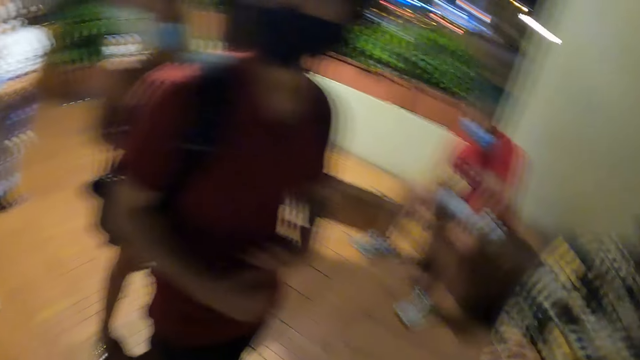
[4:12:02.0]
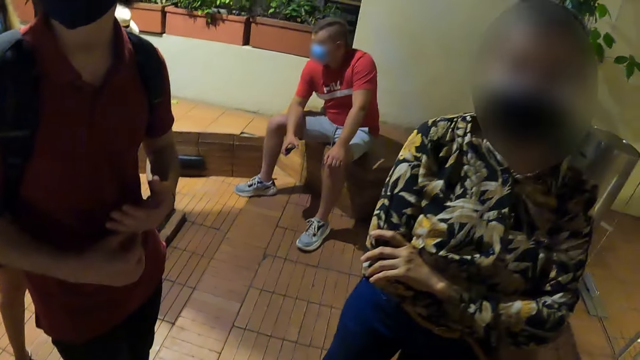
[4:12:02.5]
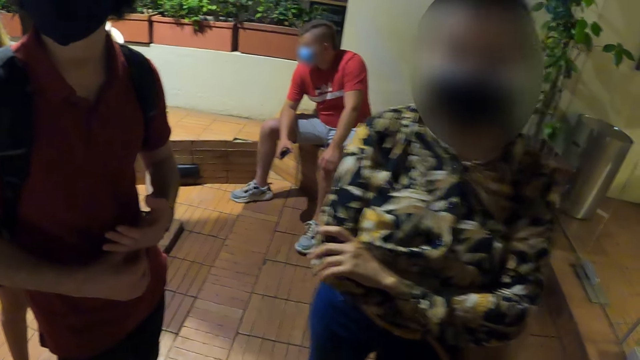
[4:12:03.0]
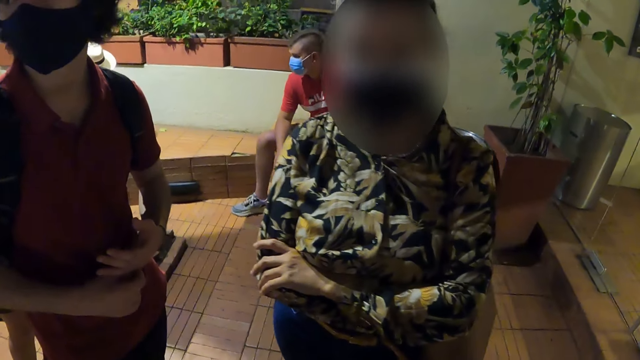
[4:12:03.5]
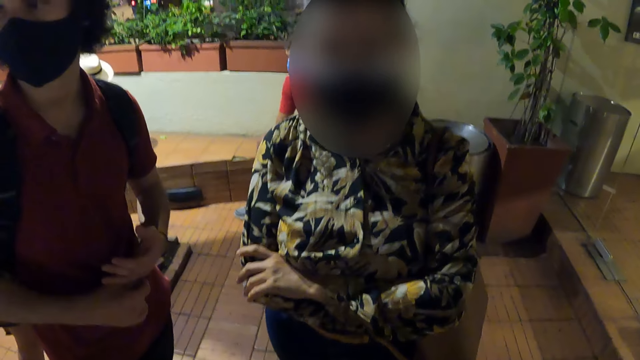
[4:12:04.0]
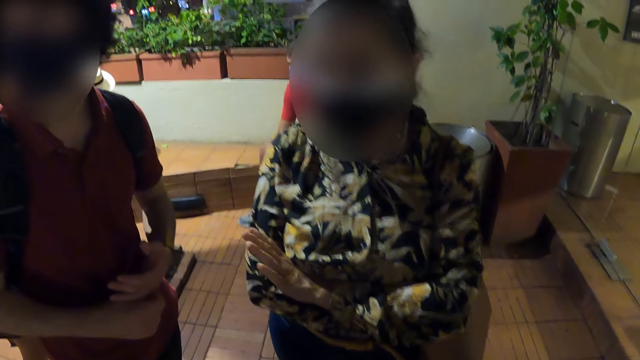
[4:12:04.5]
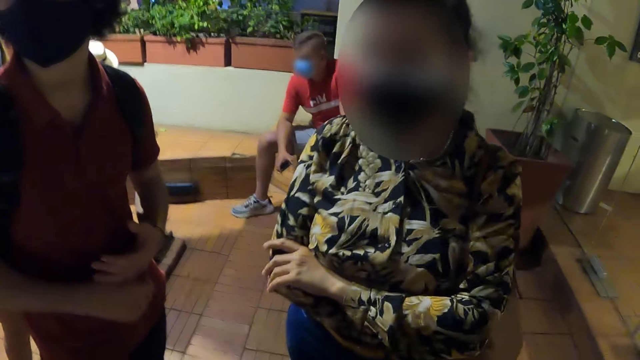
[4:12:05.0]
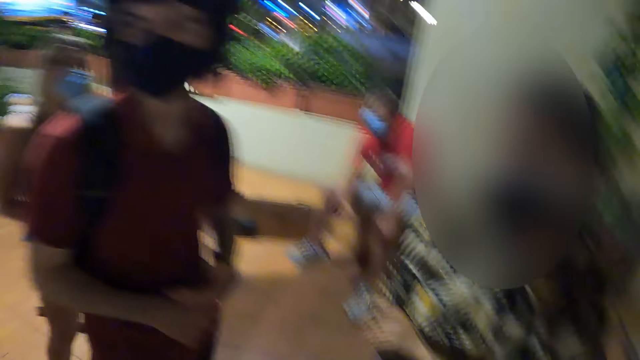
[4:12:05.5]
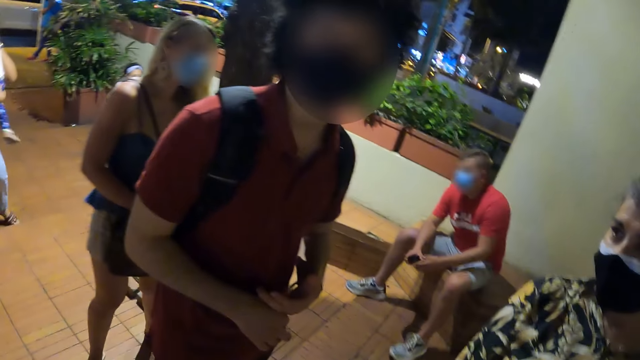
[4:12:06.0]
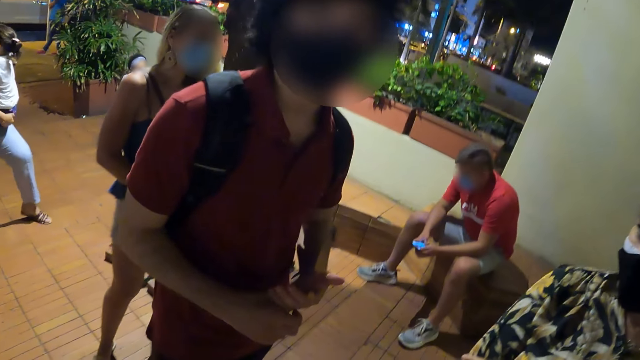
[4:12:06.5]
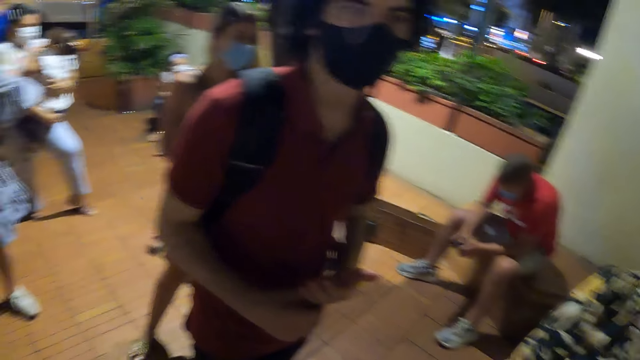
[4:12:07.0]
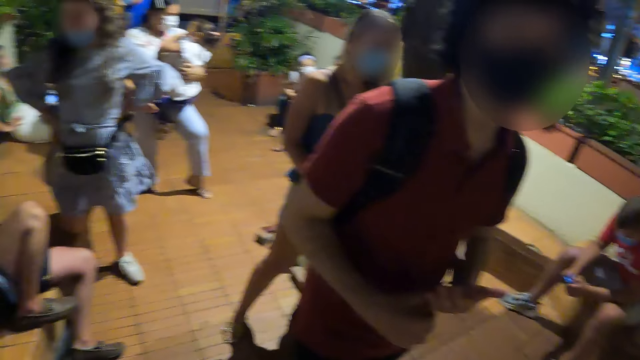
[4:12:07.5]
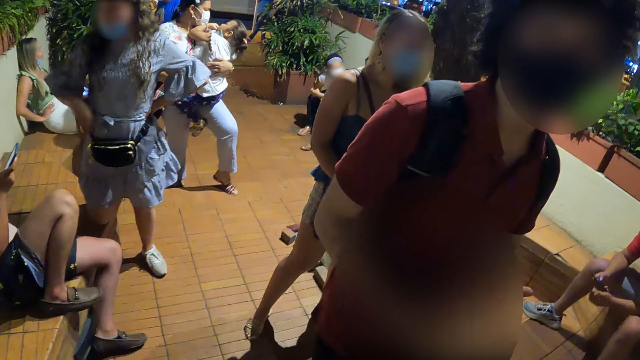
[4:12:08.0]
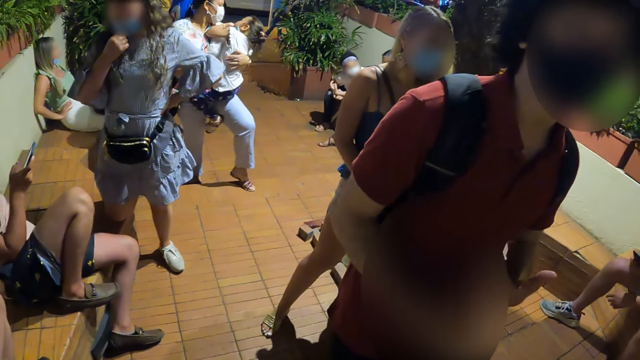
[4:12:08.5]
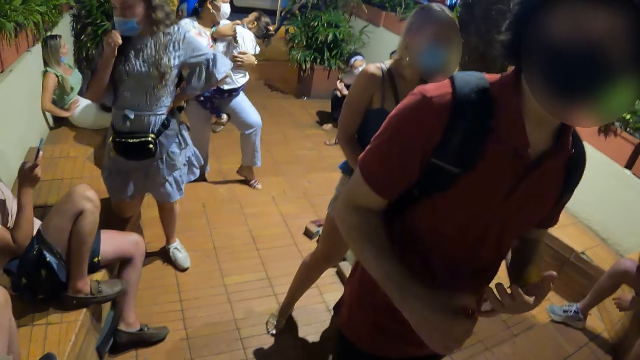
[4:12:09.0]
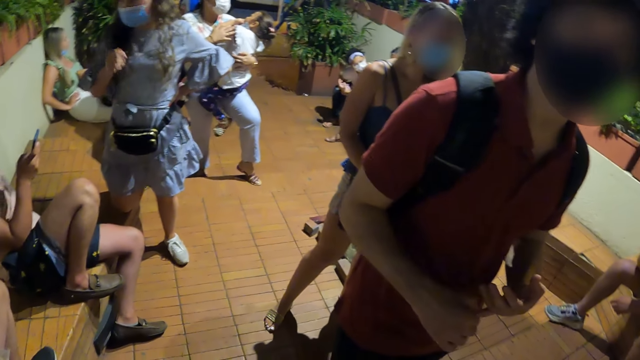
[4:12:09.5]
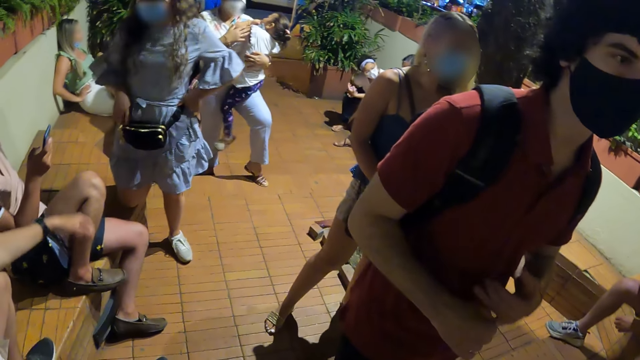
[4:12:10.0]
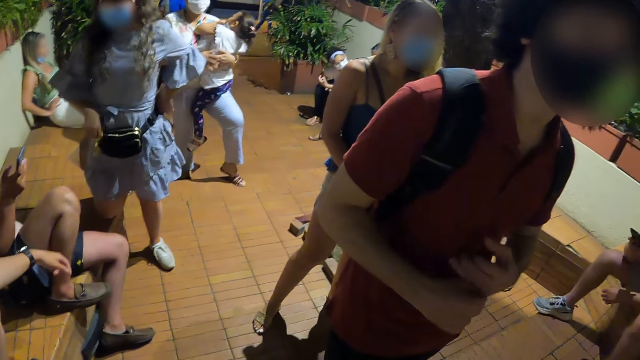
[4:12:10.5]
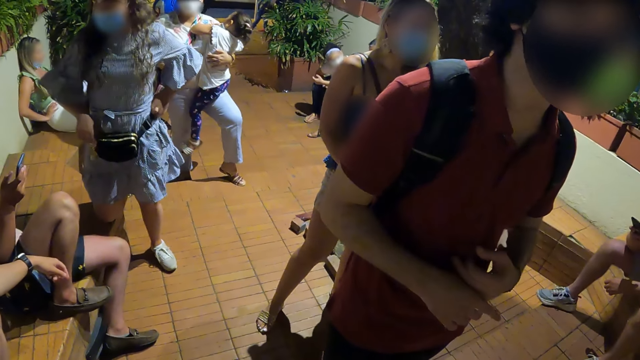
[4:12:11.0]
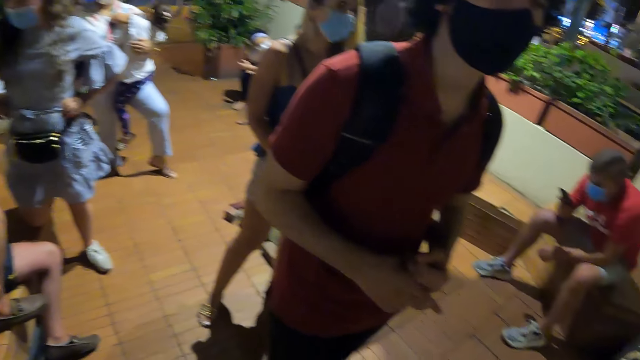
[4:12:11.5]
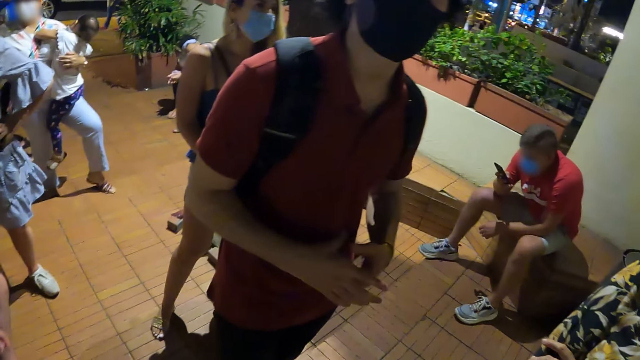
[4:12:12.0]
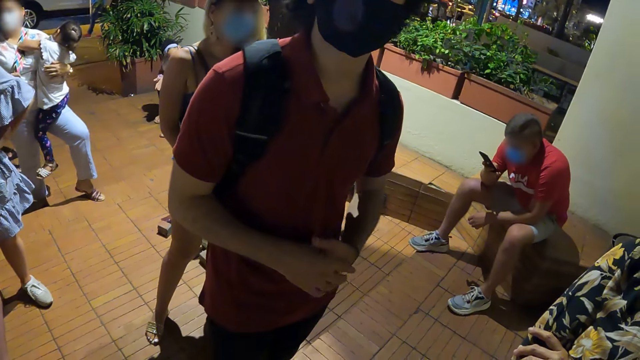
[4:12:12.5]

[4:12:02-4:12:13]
A woman talks to the camera wearer. A man talks to the camera wearer.

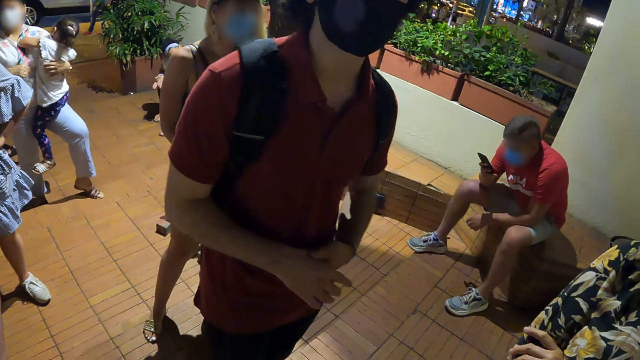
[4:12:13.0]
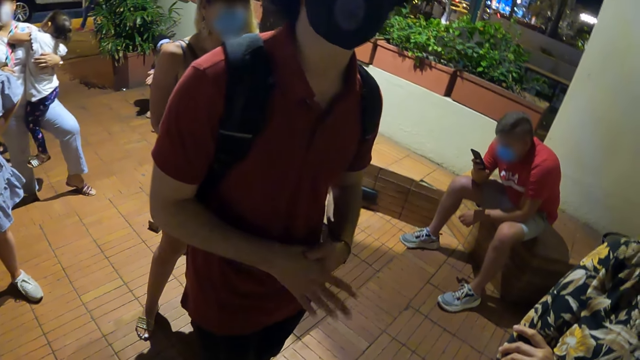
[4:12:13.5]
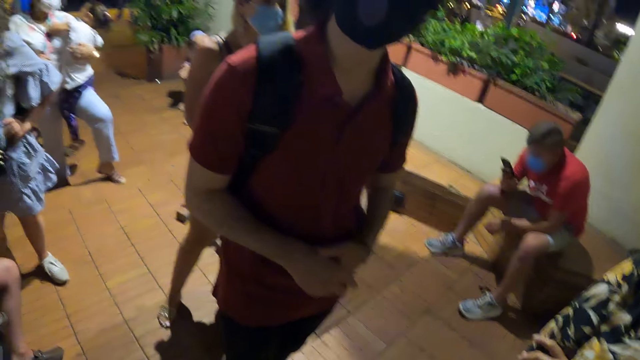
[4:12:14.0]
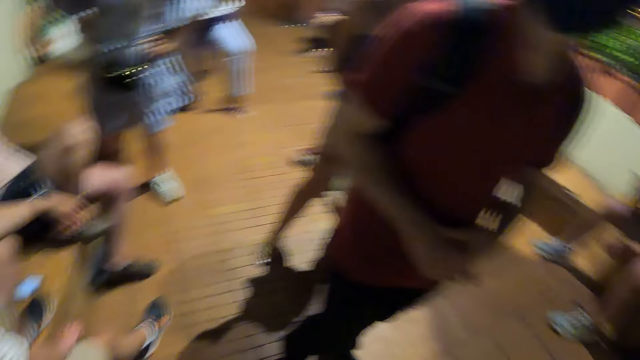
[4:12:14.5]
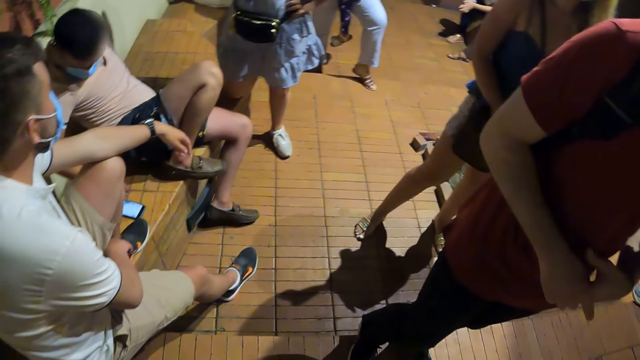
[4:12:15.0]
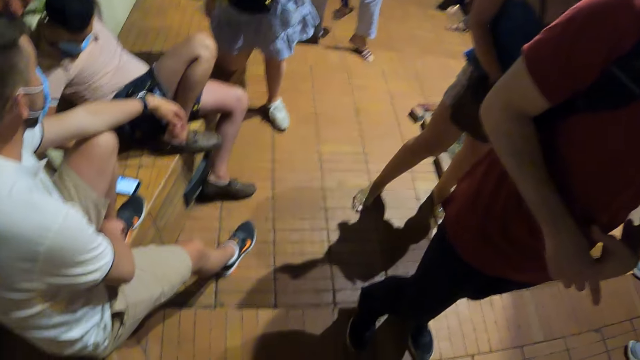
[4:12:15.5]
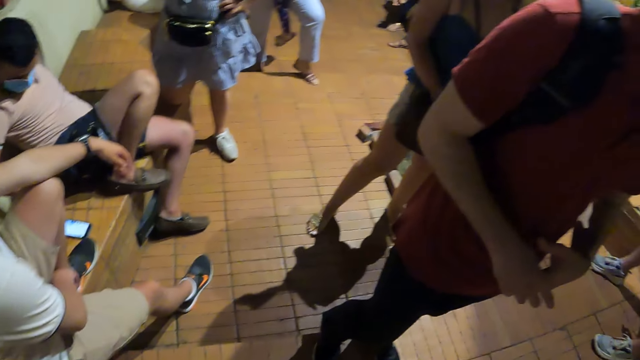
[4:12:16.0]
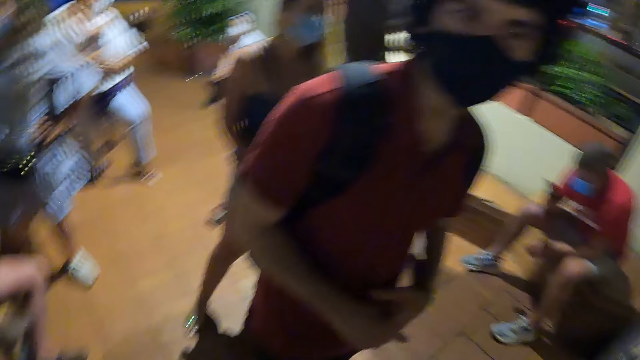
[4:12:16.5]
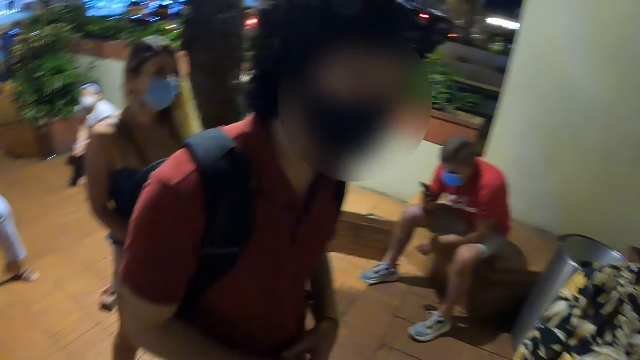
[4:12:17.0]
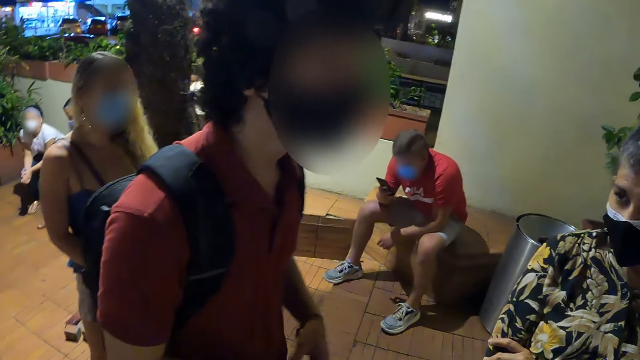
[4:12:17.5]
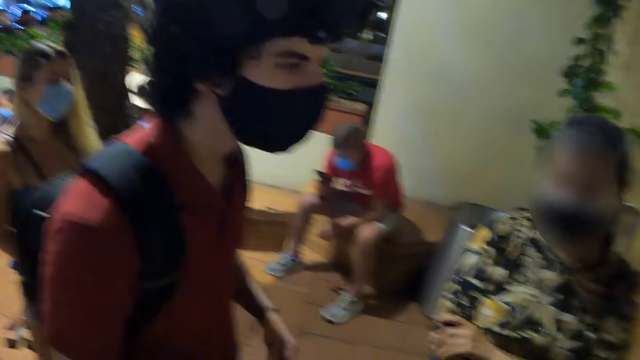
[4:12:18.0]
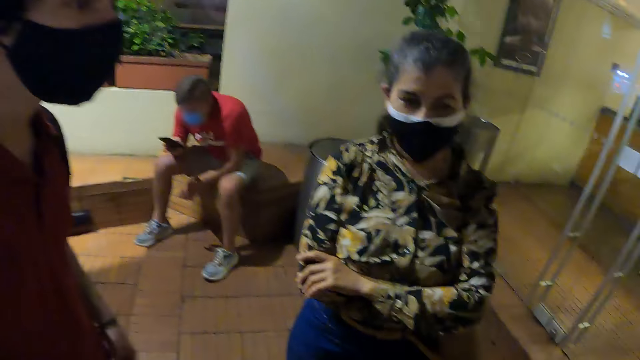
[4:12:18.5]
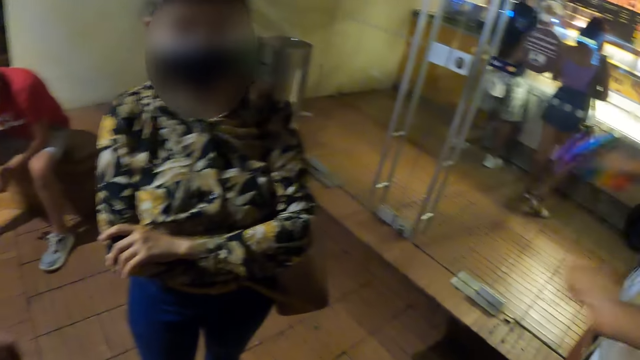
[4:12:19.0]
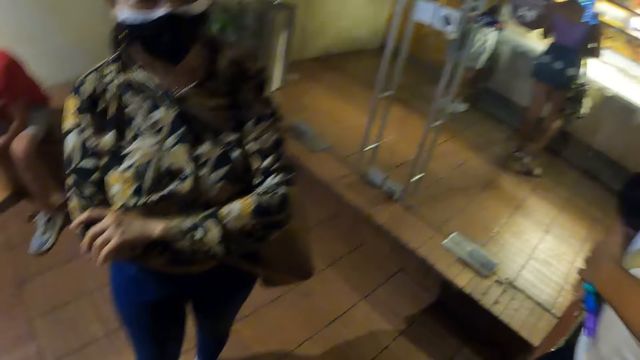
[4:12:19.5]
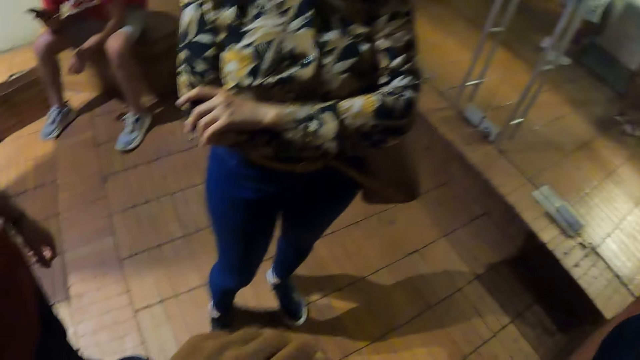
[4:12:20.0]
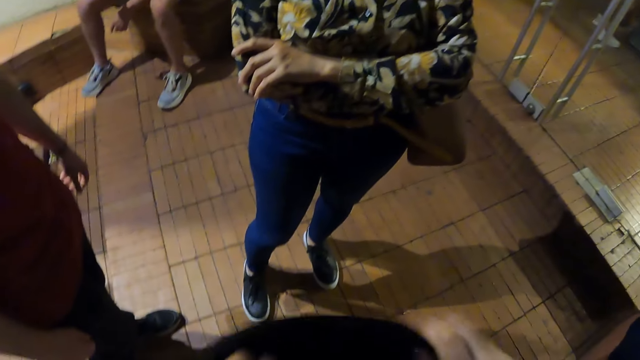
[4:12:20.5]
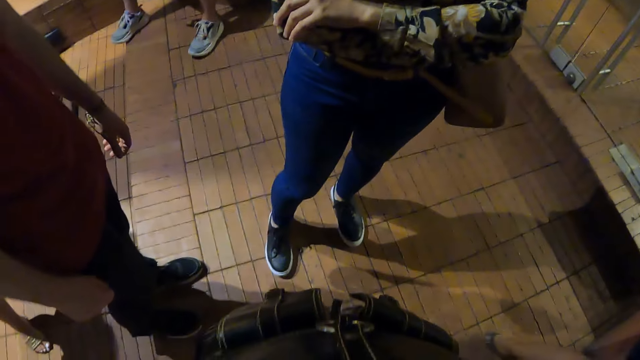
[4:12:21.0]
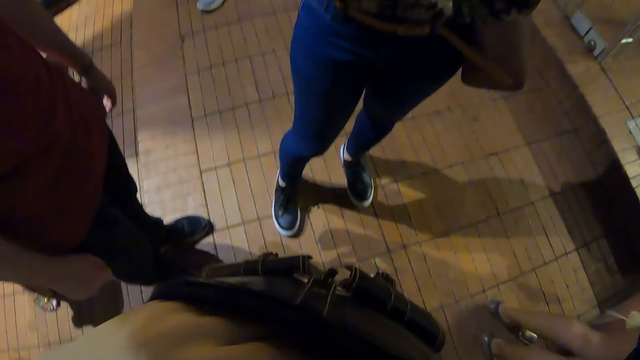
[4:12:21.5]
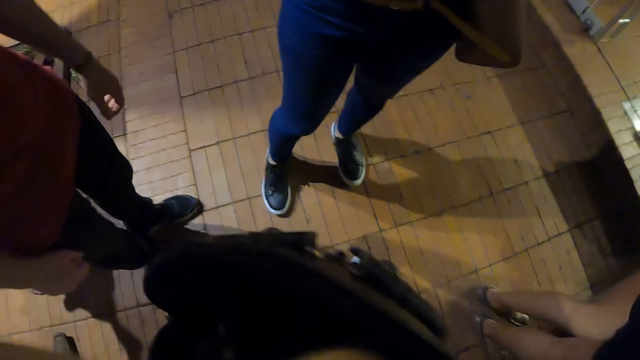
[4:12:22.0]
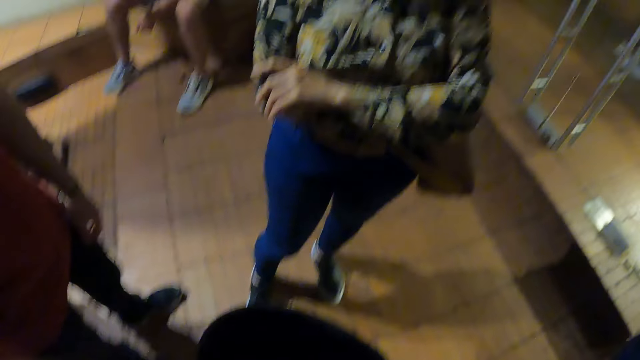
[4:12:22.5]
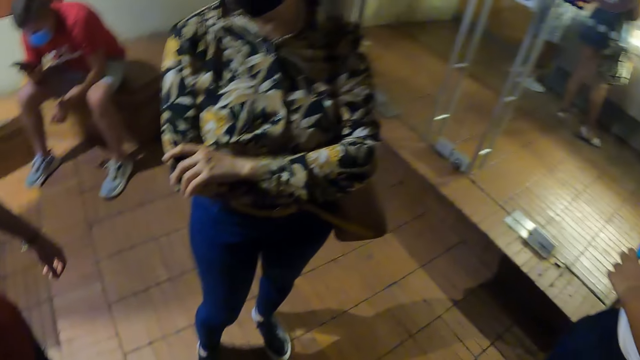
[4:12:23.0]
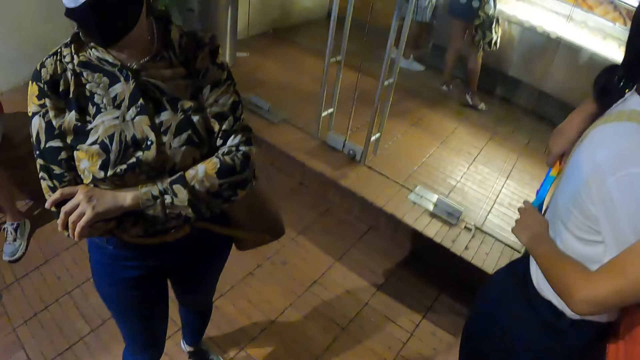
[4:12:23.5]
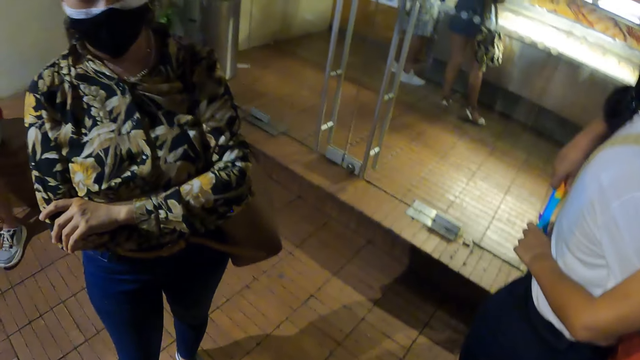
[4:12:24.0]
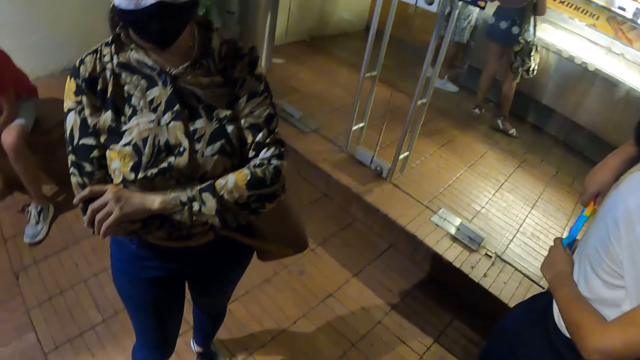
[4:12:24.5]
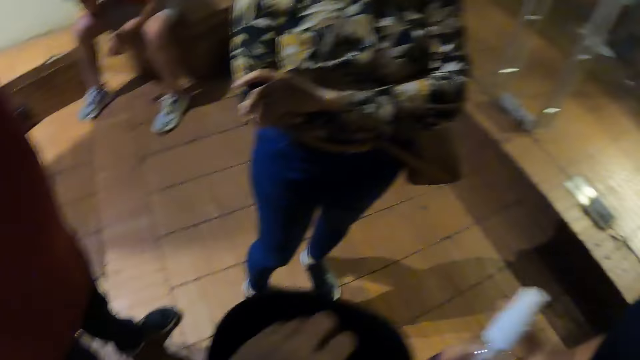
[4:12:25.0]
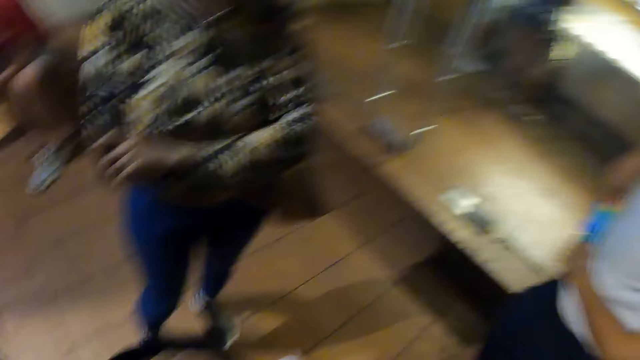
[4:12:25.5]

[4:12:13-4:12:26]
The camera wearer looks at a man. They look at another man. They look at a woman. They open her handbag. They look around. They remove a bottle from her handbag.
